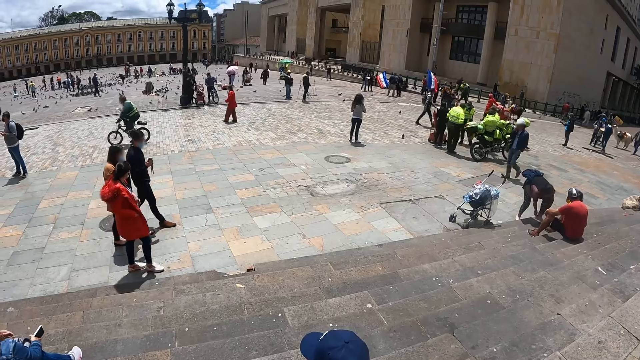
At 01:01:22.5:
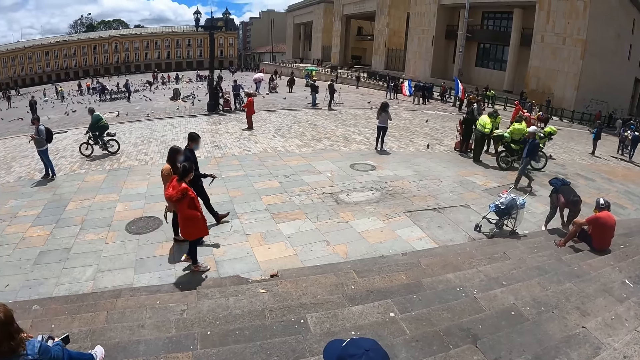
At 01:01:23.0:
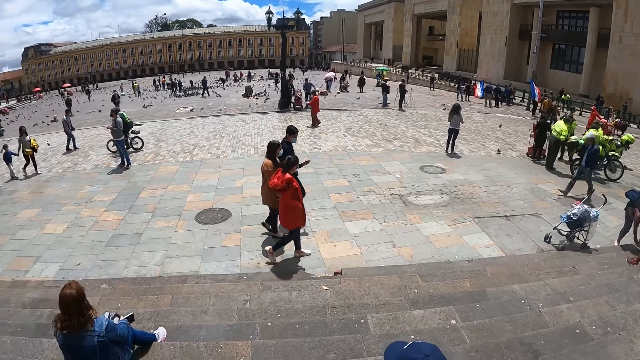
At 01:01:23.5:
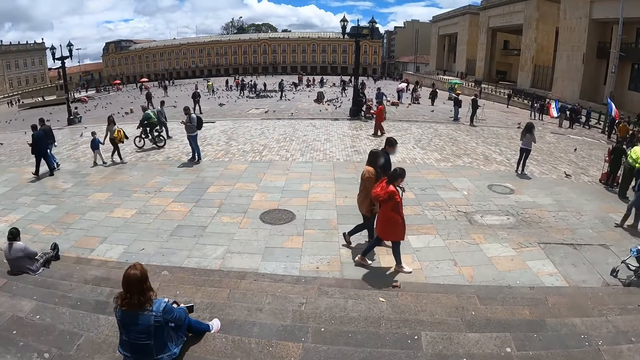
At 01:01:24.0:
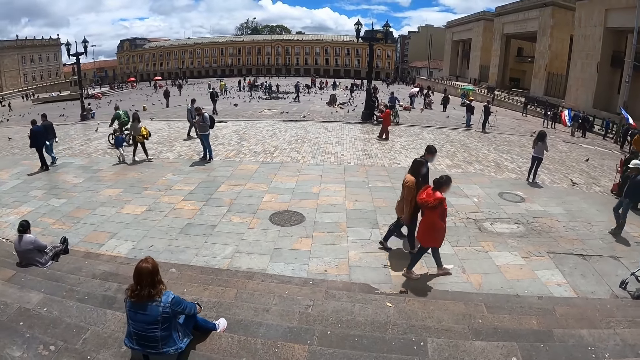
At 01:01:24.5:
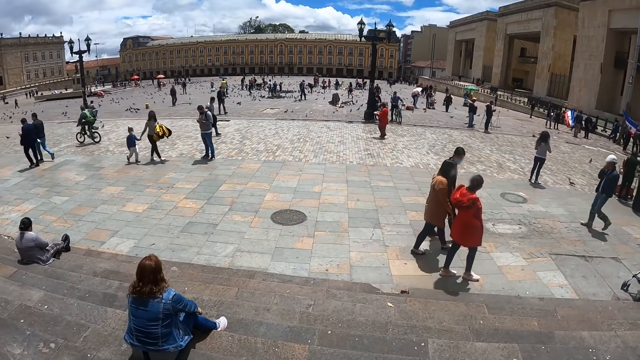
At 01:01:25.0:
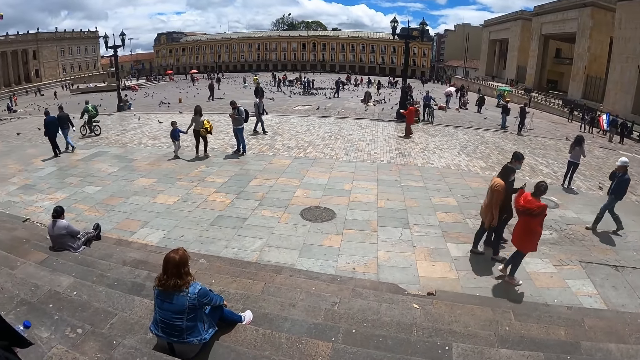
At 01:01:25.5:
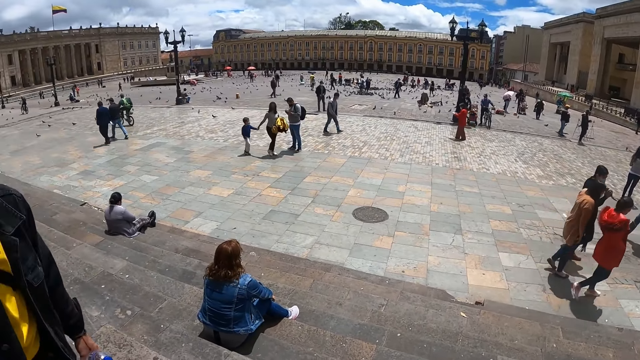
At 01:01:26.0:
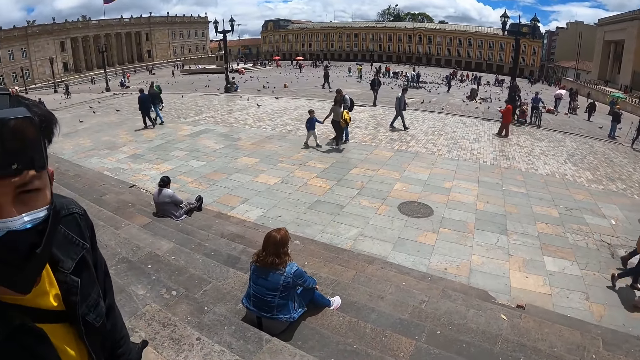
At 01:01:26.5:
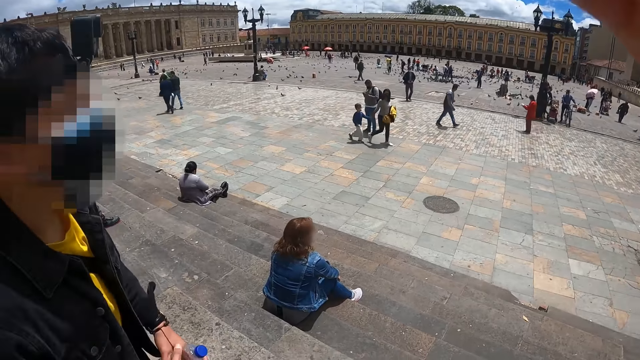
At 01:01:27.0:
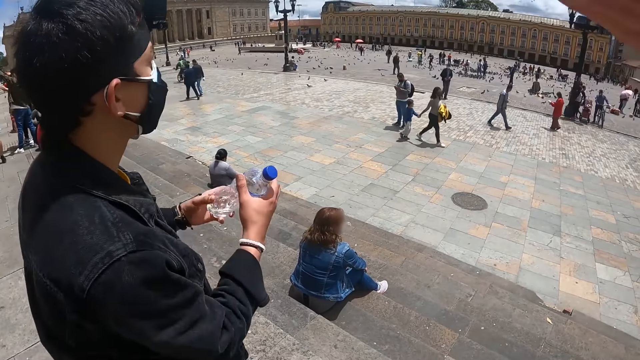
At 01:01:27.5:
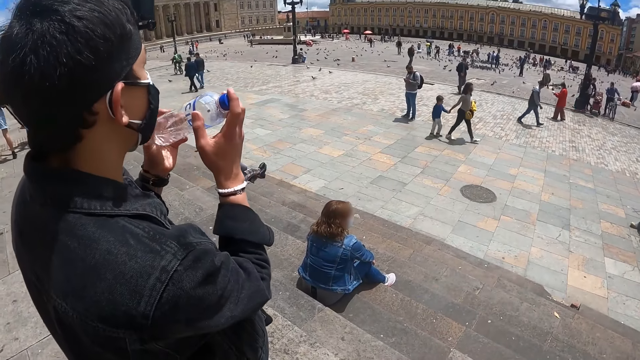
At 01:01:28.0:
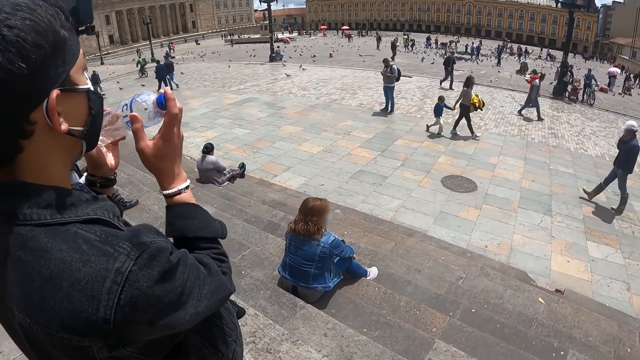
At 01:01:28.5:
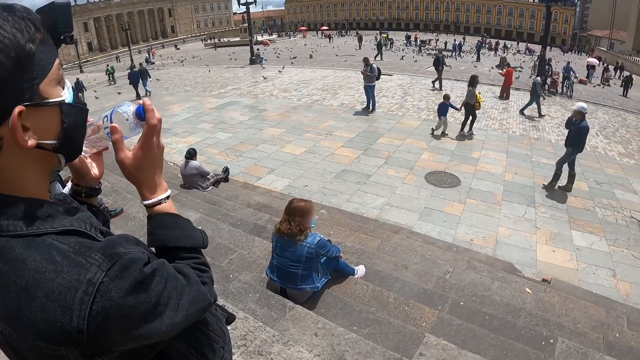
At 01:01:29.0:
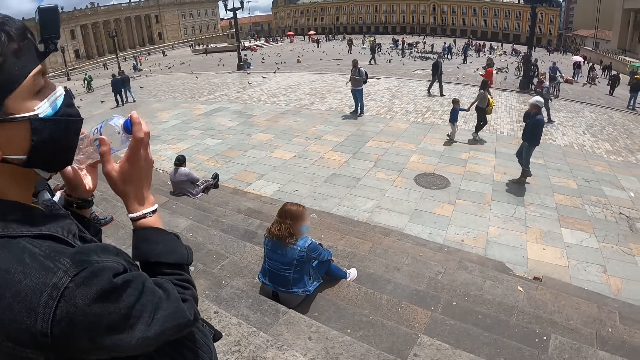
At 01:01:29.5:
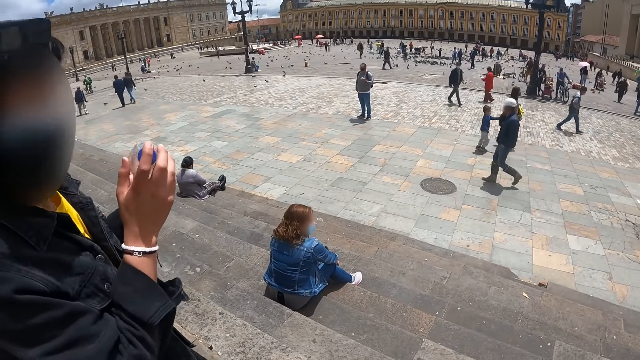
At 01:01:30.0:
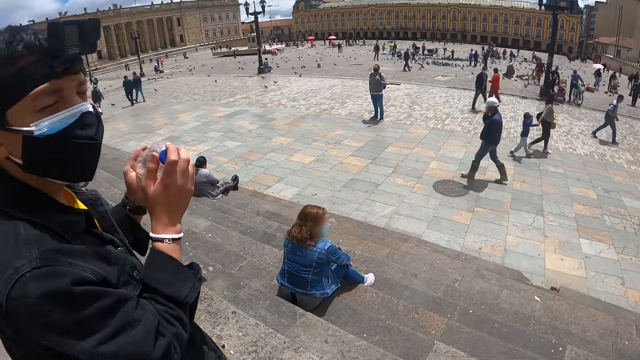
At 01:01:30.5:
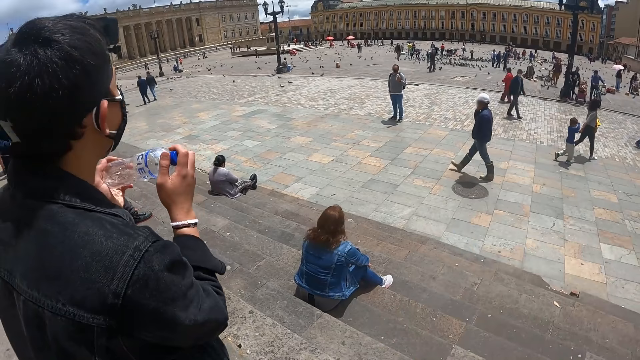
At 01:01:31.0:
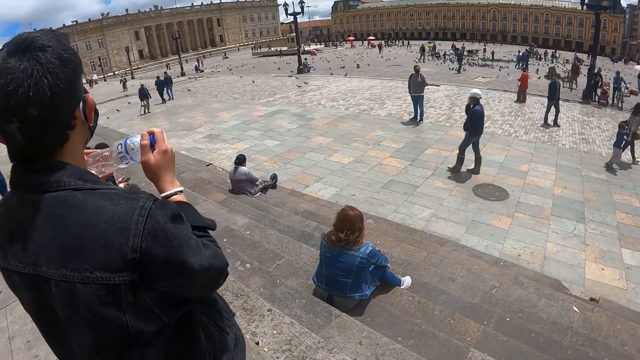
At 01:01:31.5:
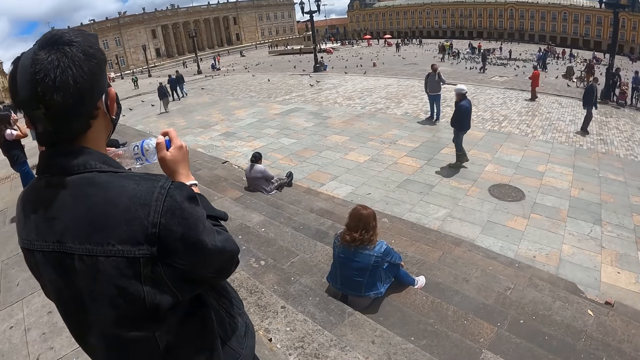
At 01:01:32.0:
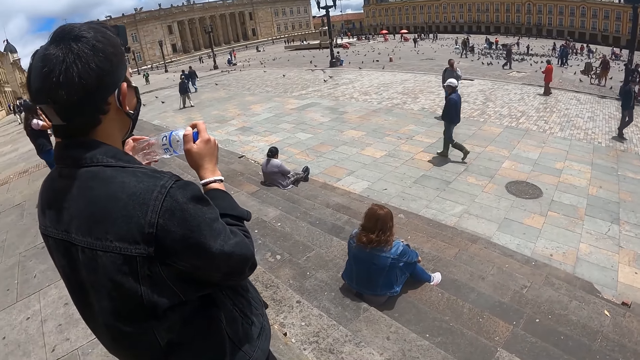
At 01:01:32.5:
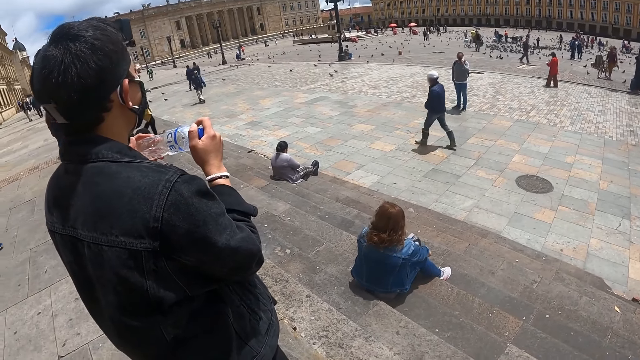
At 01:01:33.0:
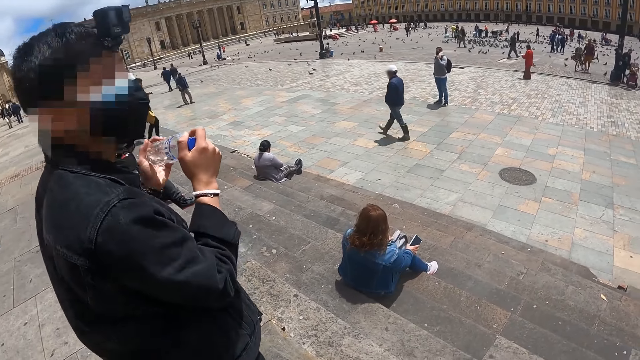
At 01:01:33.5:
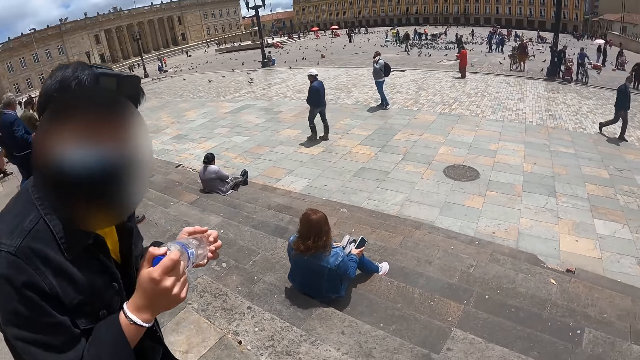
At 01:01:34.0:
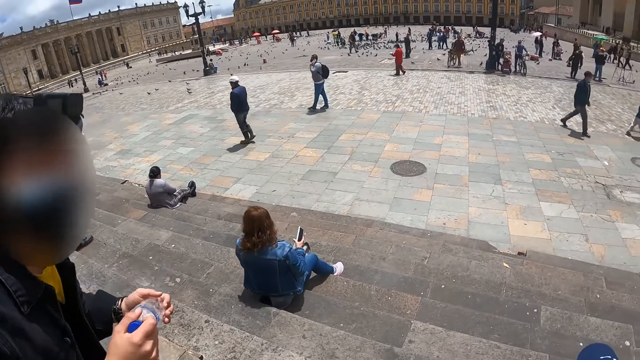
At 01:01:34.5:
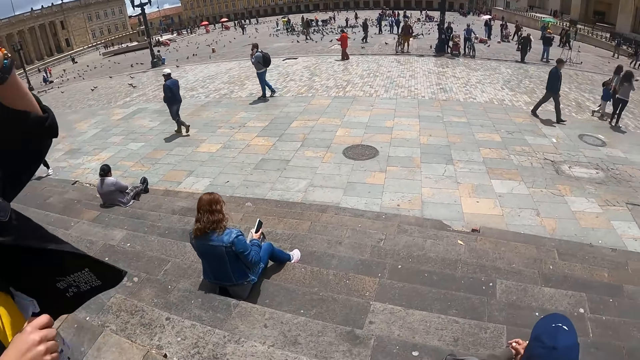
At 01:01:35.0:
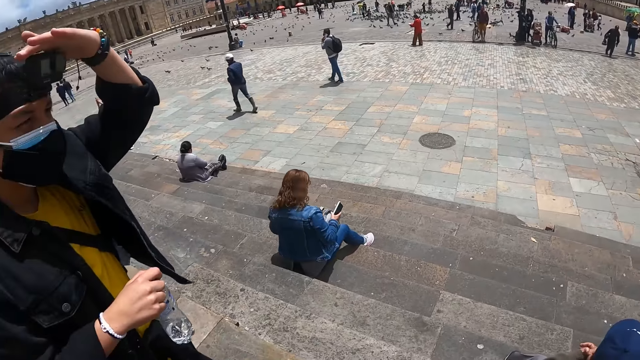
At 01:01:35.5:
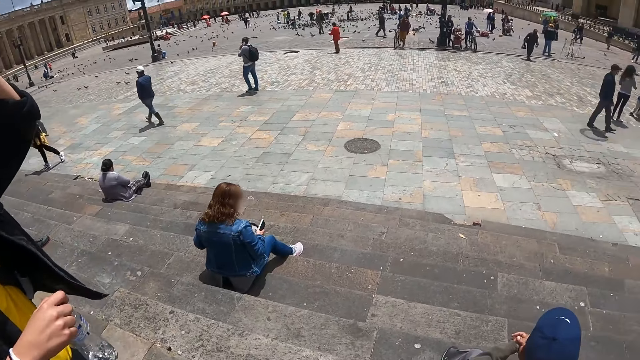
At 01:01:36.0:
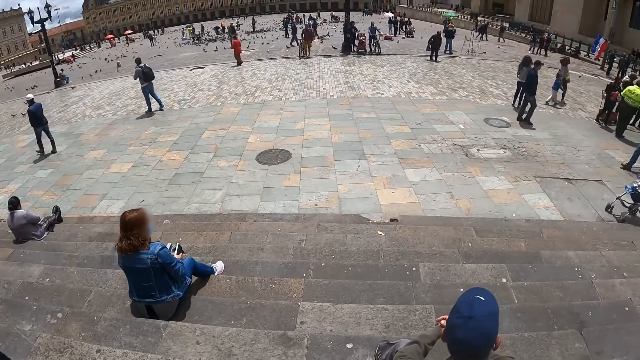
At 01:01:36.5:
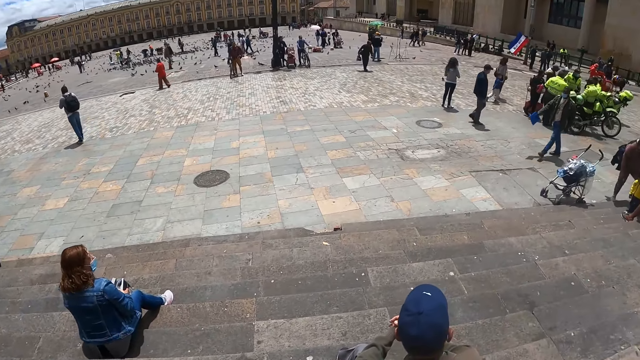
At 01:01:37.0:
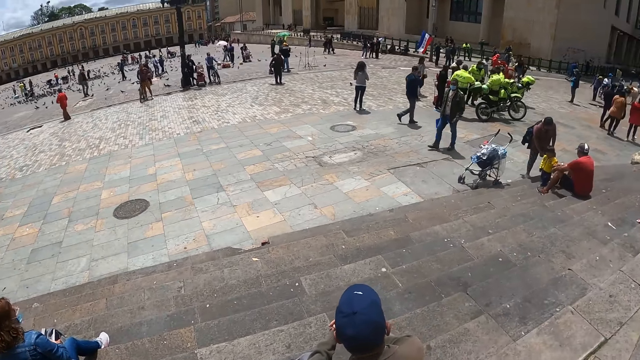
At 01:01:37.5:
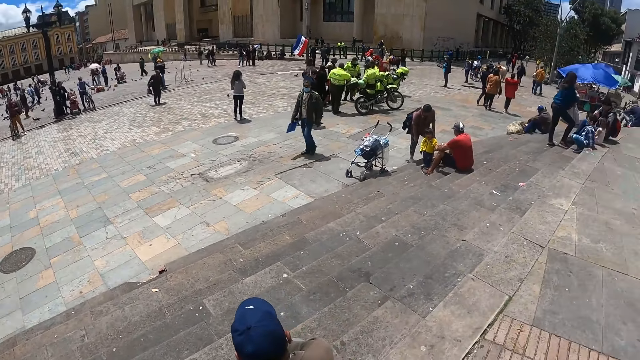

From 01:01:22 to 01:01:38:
The camera wearer looks around the street. They move the hand. They converse with a person. They look around the street.

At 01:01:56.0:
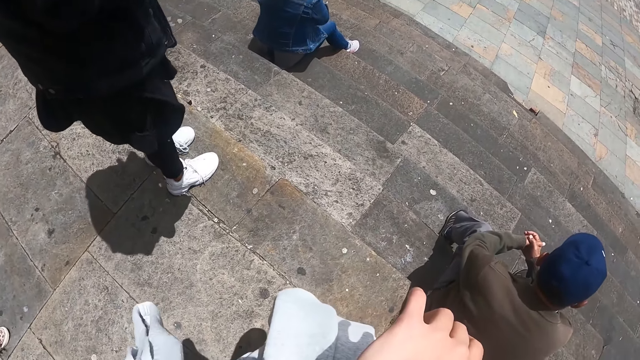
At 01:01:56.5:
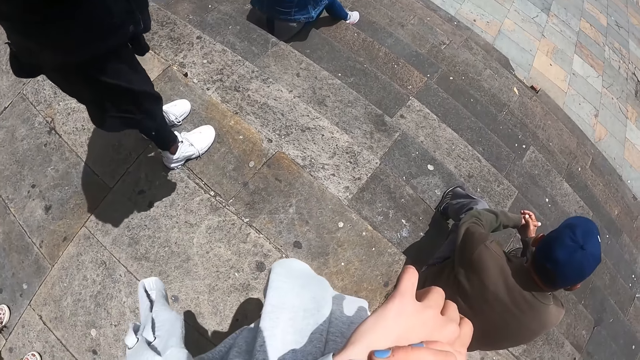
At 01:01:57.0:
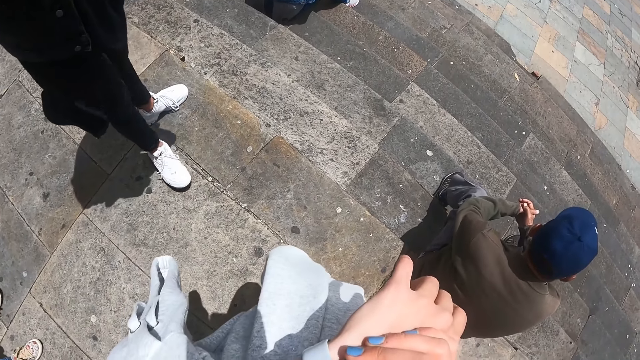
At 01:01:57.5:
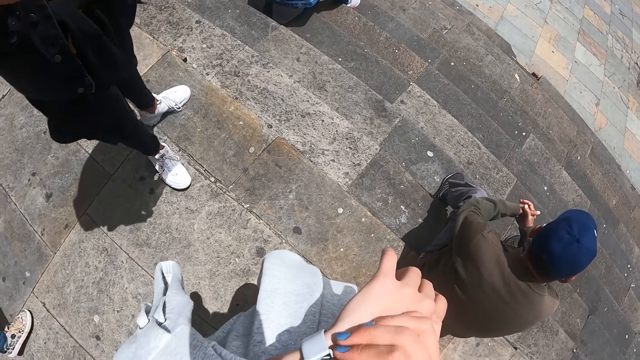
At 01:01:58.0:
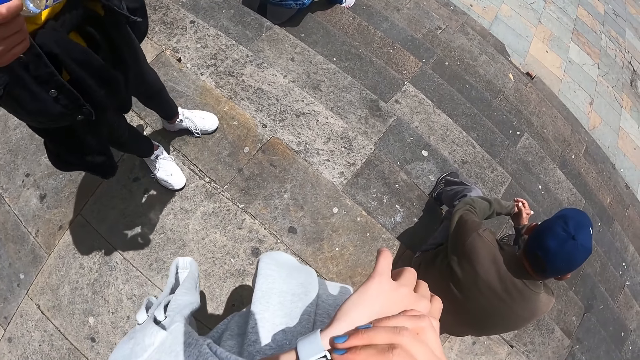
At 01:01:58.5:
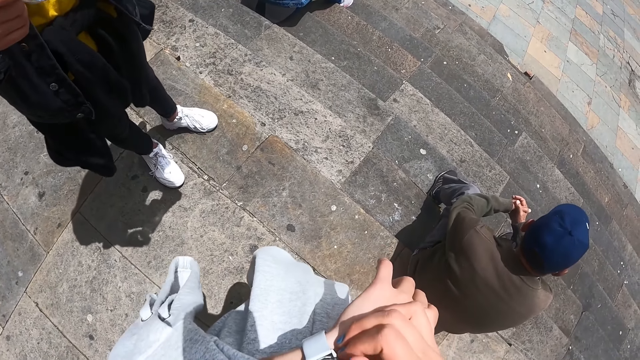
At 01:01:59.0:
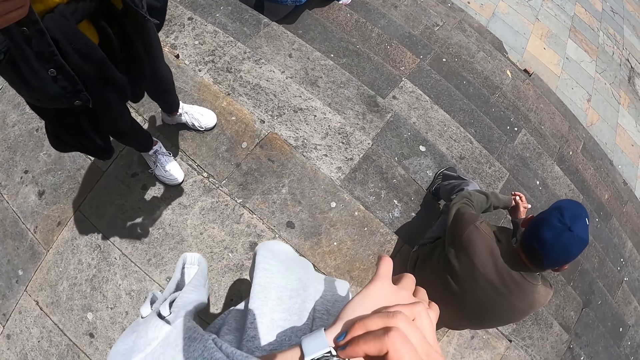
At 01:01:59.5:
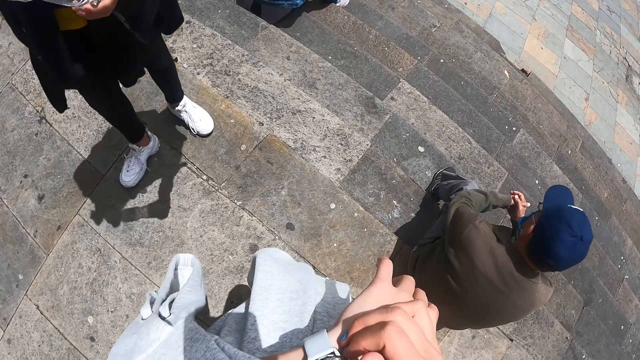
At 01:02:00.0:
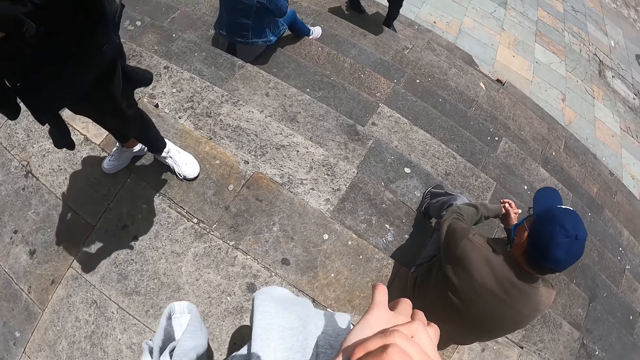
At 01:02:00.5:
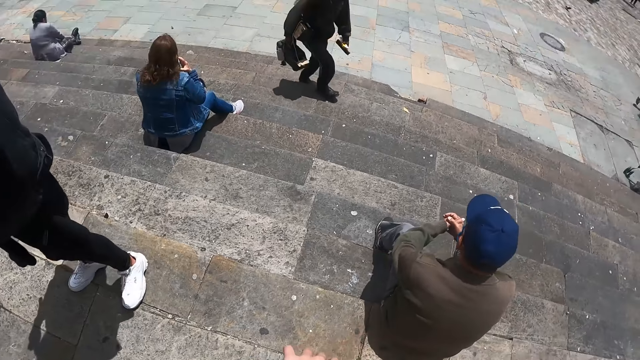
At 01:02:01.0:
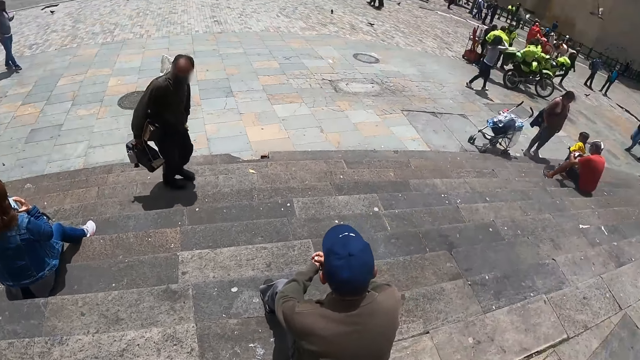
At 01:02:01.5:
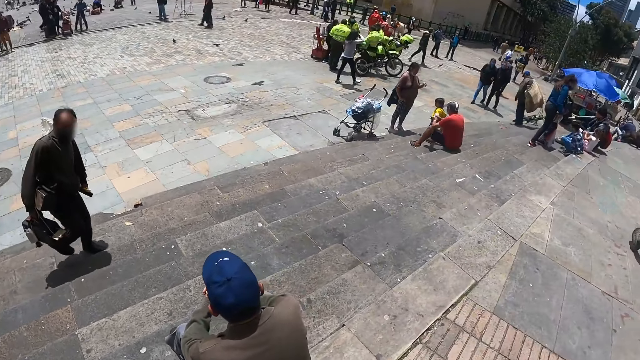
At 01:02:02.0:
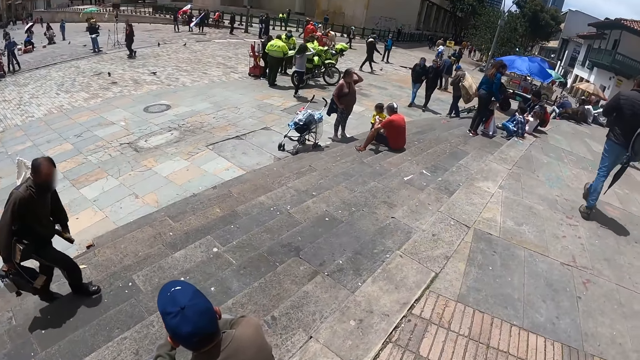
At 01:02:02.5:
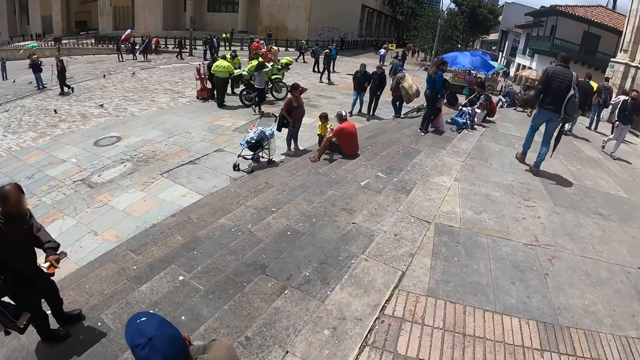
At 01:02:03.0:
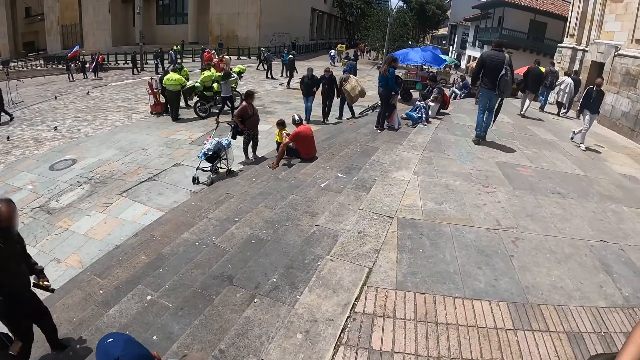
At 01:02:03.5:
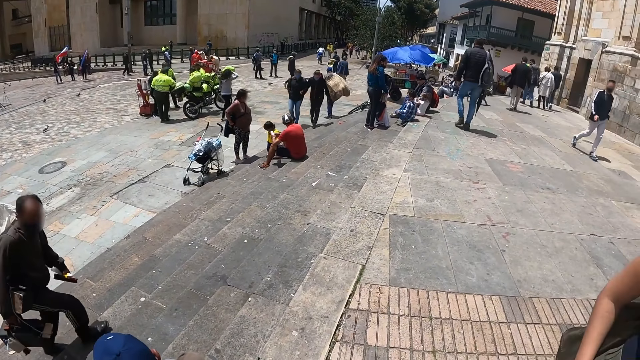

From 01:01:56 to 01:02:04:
The camera wearer looks at her watch. She looks around the street.
